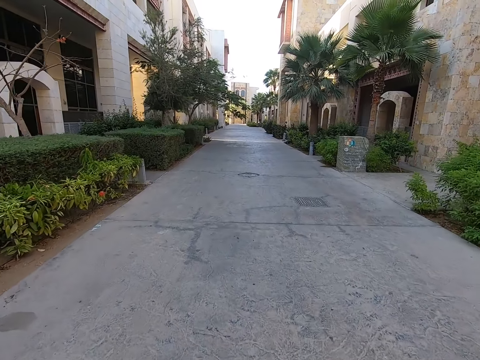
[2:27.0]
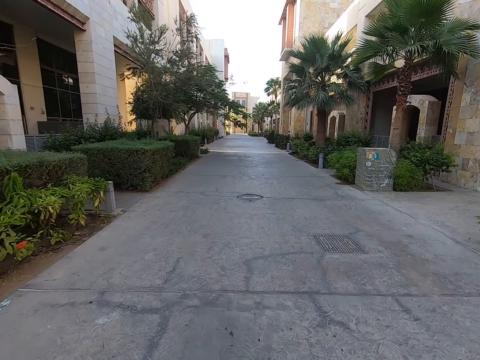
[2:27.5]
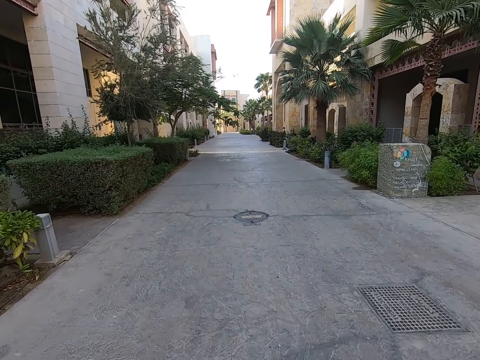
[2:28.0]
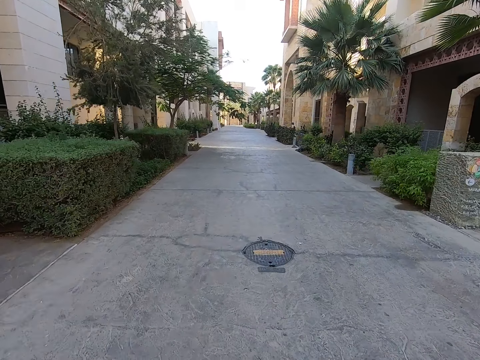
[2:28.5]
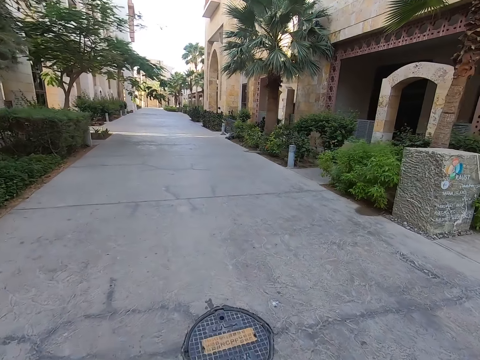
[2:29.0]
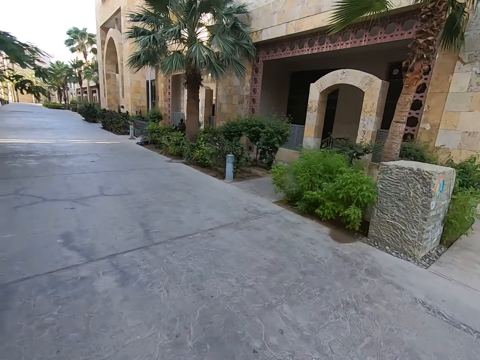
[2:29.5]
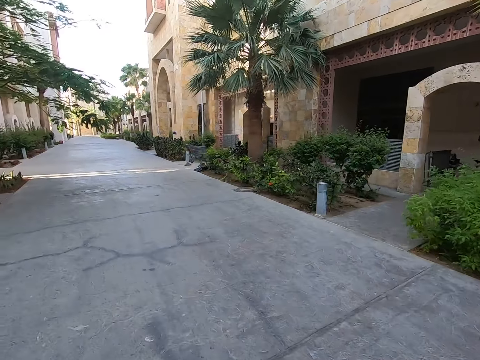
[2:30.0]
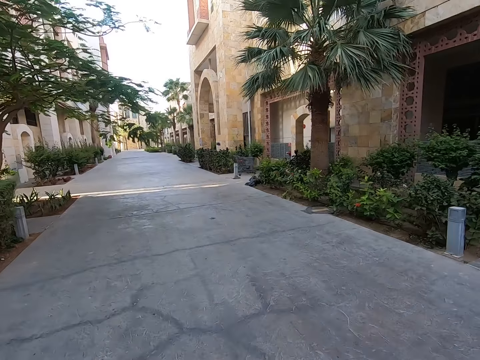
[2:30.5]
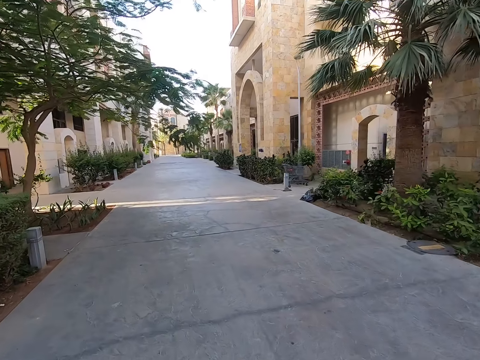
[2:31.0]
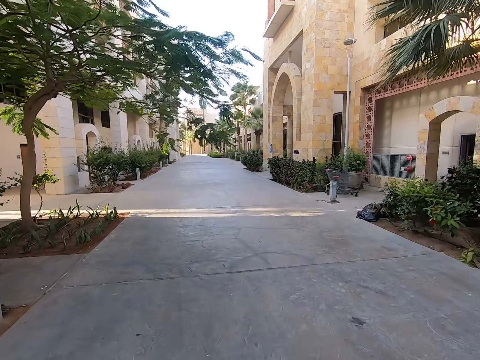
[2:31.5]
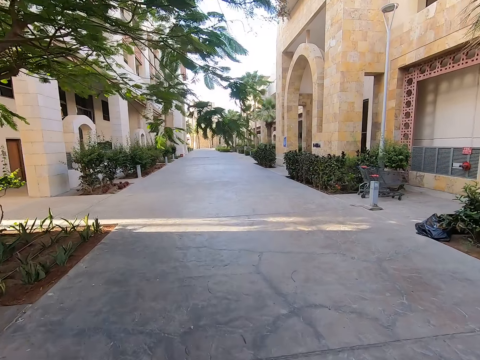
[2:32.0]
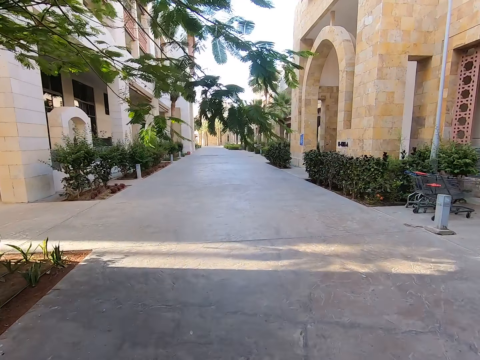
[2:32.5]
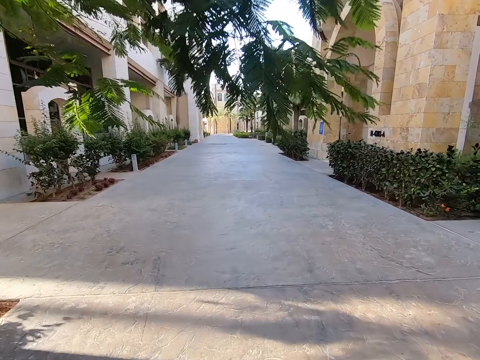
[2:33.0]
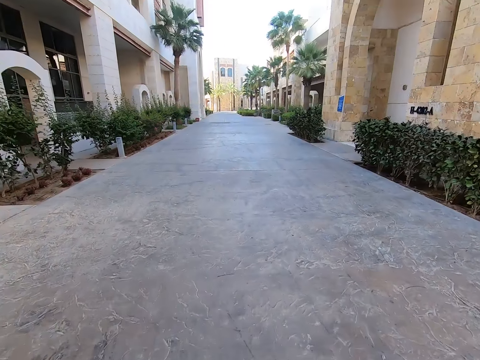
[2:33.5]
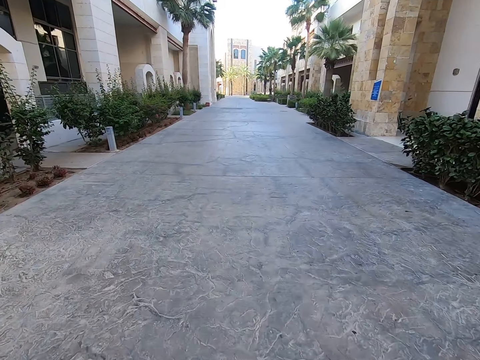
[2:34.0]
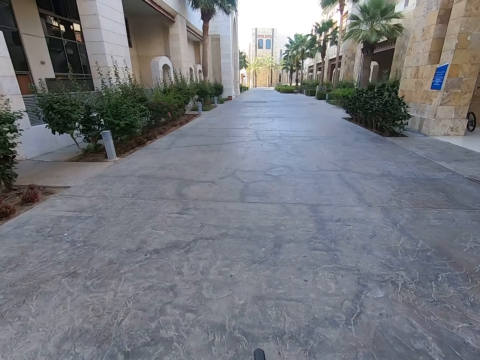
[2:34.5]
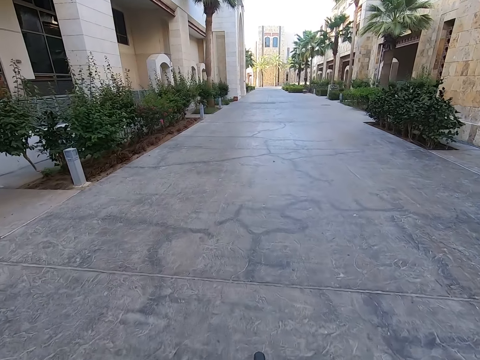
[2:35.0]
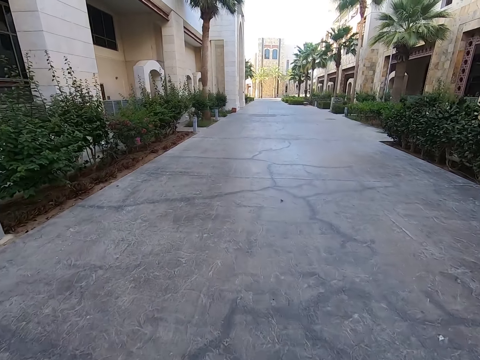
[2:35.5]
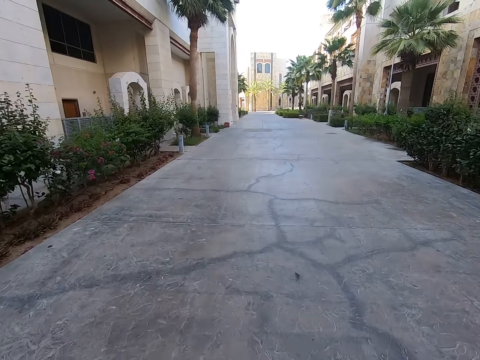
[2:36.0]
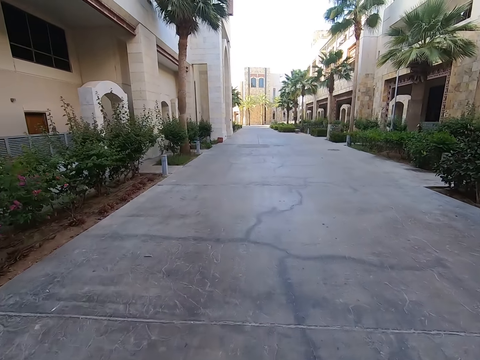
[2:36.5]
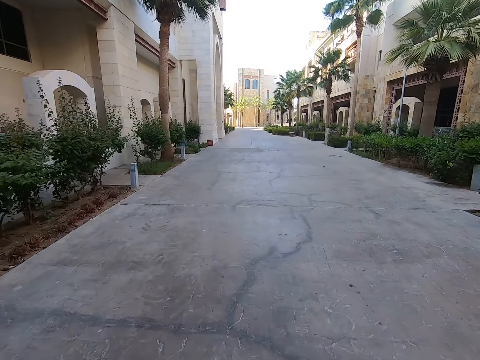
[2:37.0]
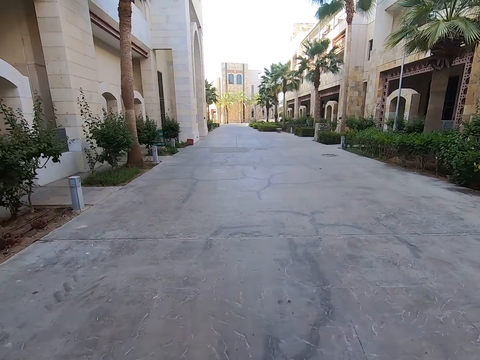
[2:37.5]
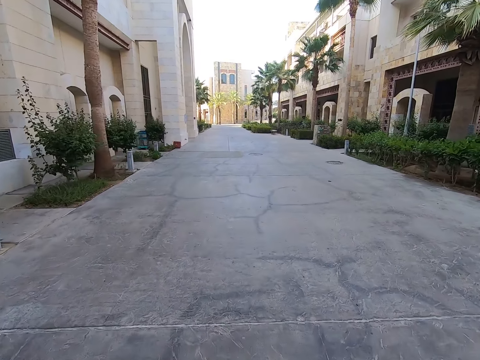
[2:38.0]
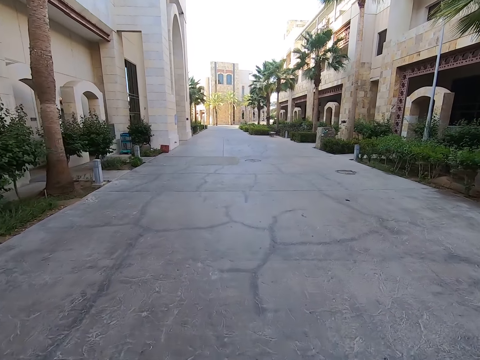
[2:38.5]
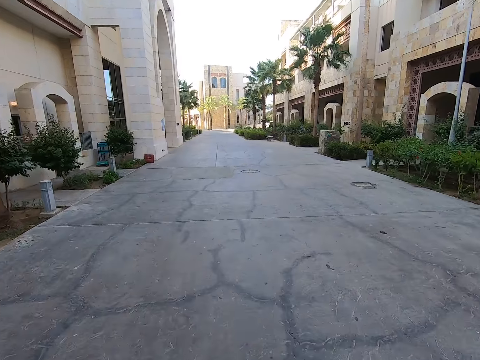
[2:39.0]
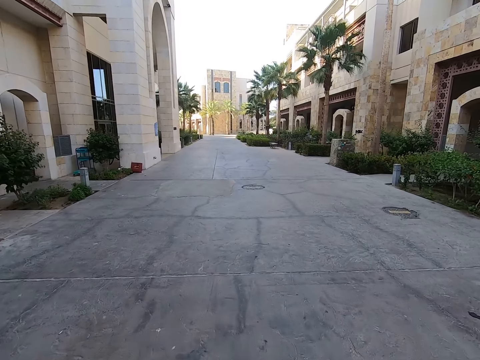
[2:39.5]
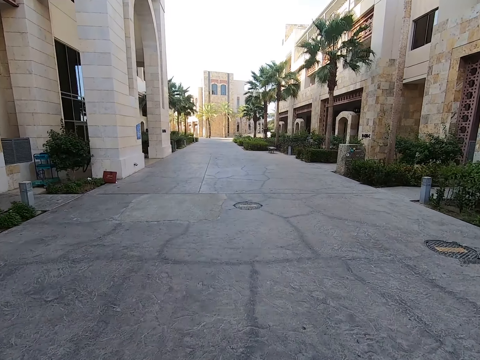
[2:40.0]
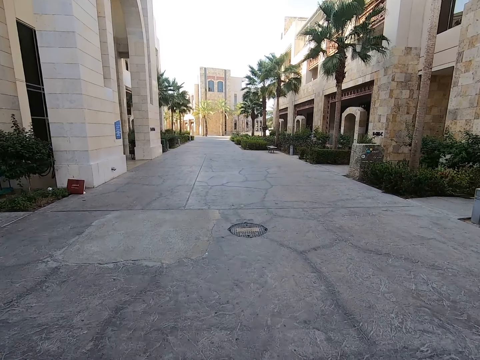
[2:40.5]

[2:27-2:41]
The camera wearer looks around the road. They ride the bicycle.

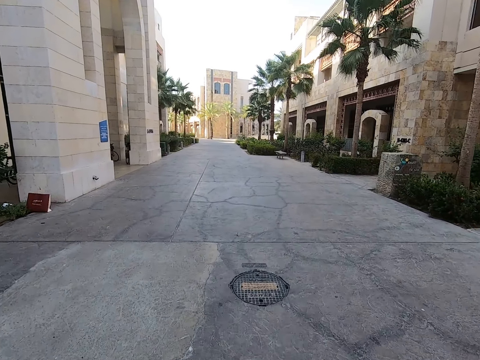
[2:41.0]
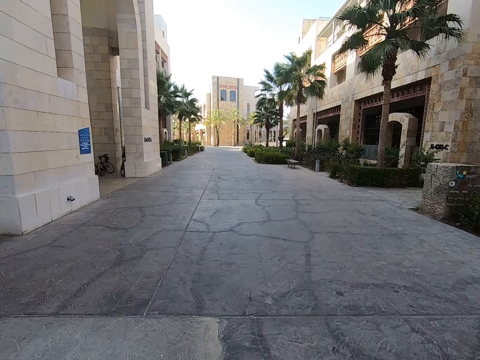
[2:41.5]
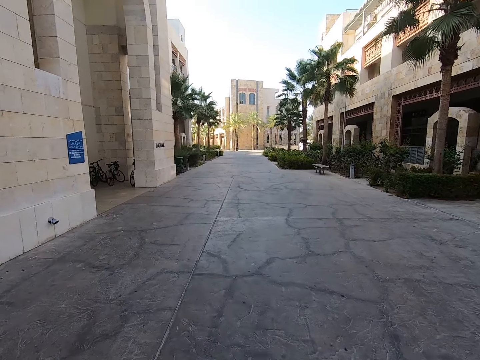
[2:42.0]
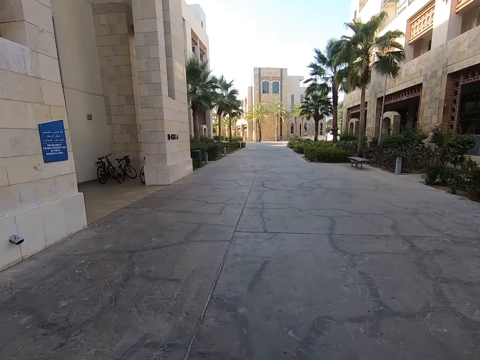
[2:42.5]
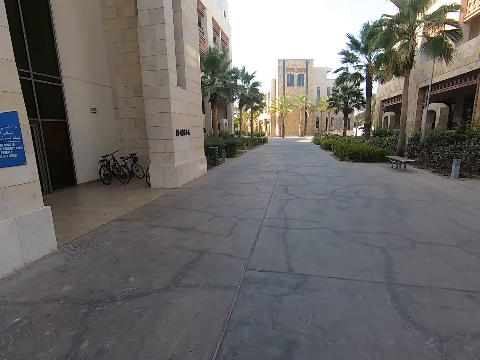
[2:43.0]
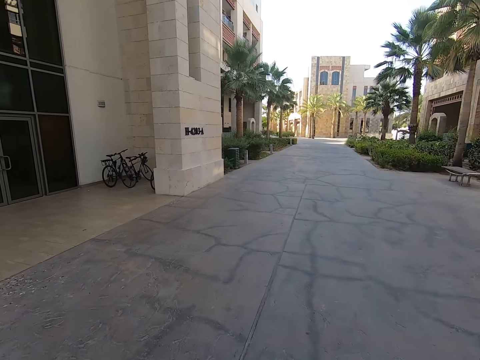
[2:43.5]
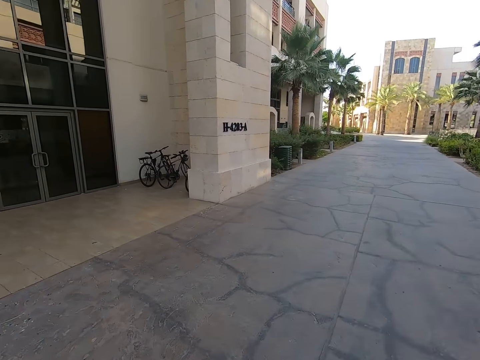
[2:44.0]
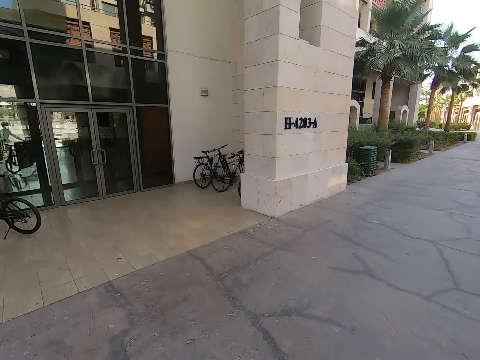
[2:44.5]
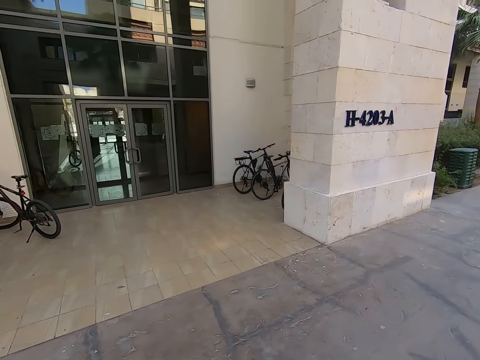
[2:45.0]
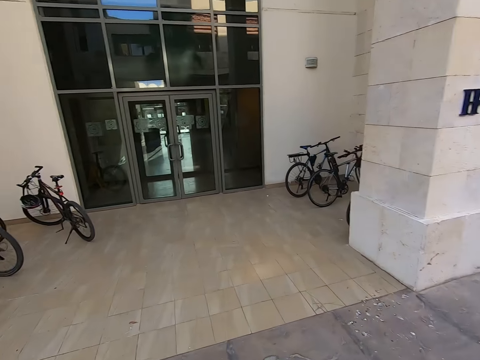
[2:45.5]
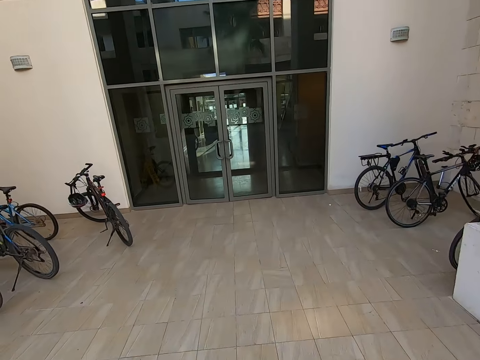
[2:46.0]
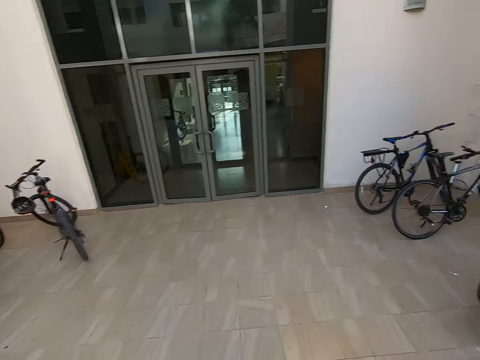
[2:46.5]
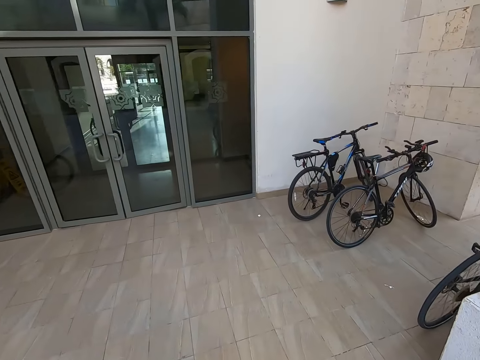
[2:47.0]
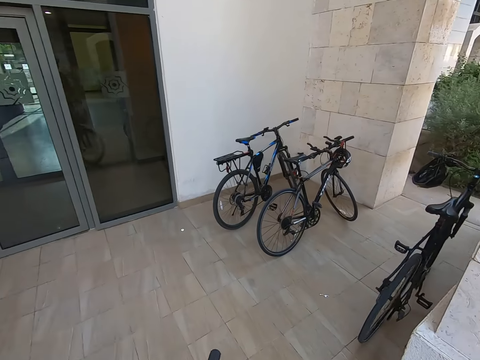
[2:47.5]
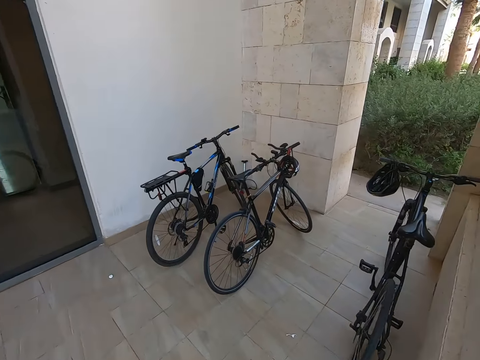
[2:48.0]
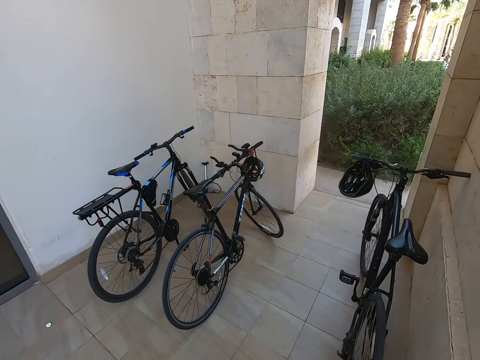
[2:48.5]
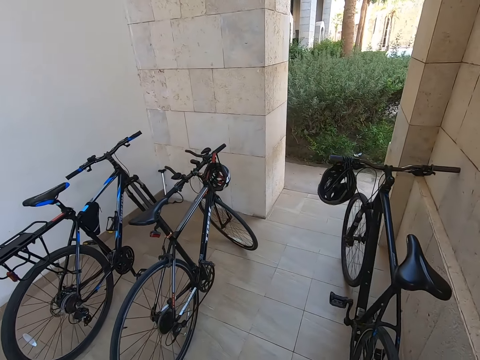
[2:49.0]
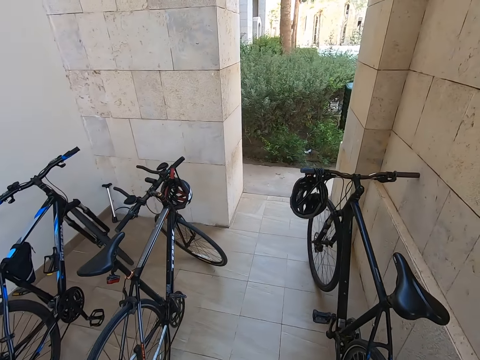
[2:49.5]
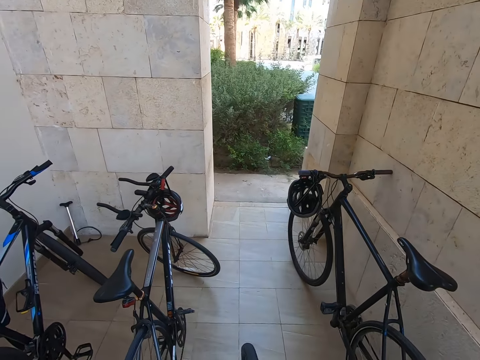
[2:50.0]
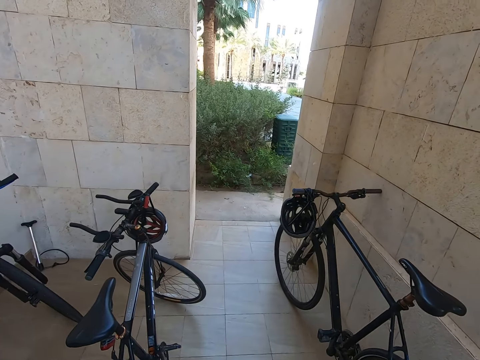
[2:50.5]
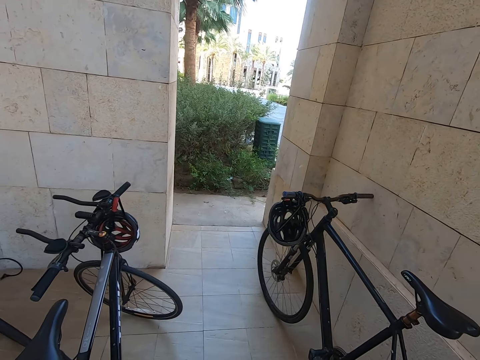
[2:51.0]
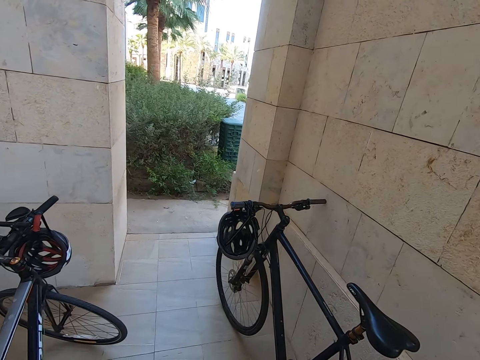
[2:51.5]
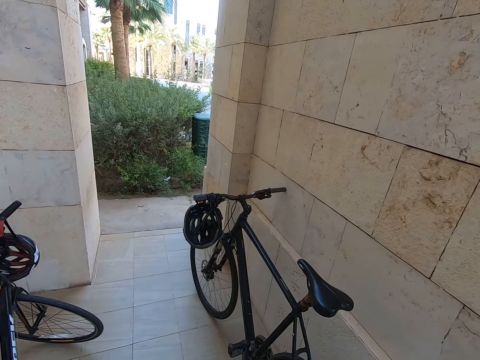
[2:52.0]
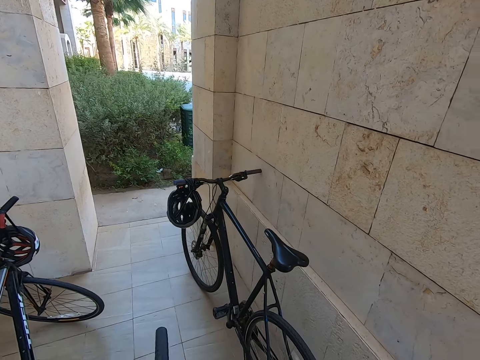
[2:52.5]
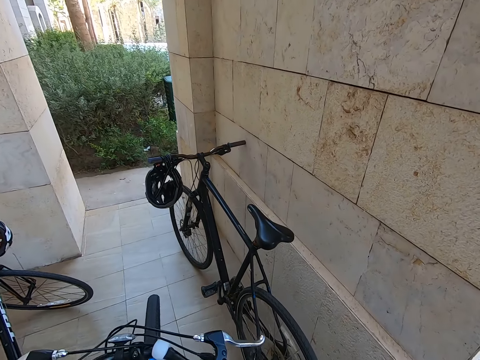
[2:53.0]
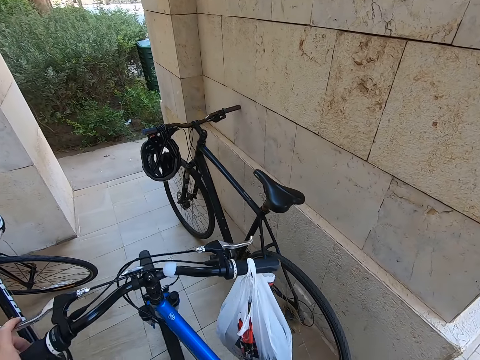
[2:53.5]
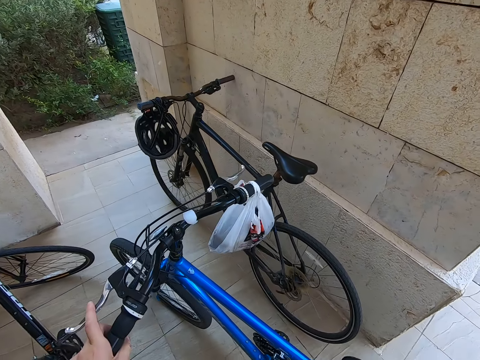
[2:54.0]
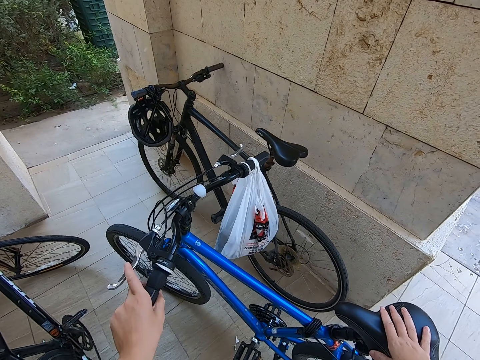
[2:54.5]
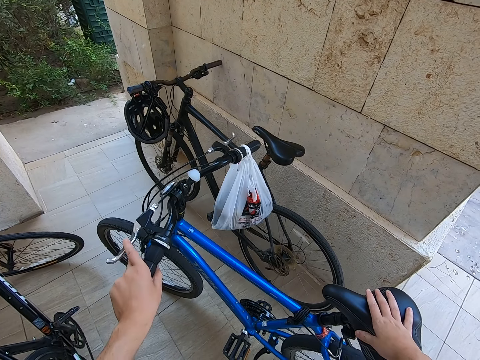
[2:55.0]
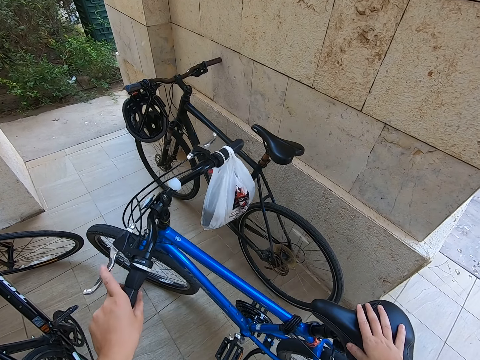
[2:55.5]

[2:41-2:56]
The camera wearer looks around the house. They ride the bicycle. They pack the bicycle.
